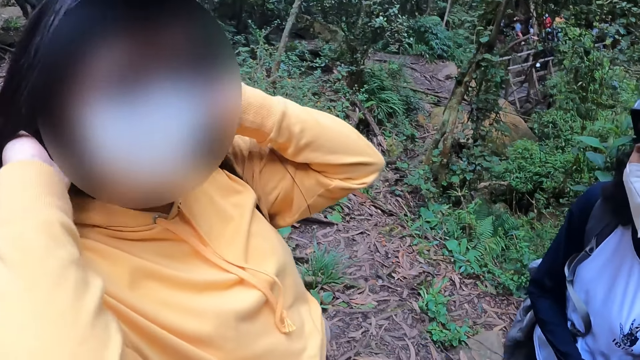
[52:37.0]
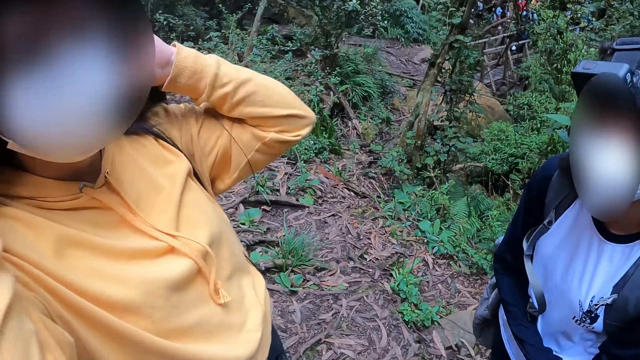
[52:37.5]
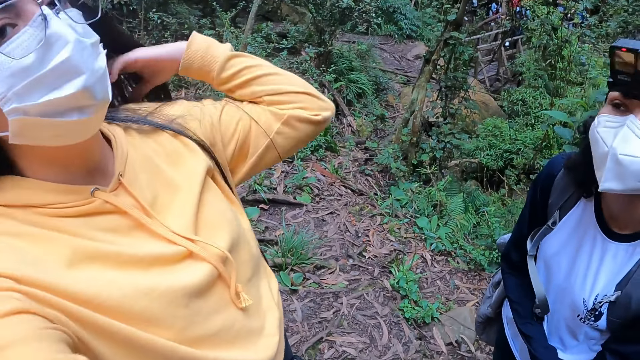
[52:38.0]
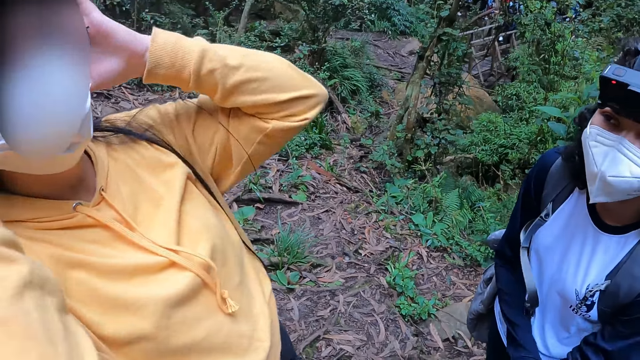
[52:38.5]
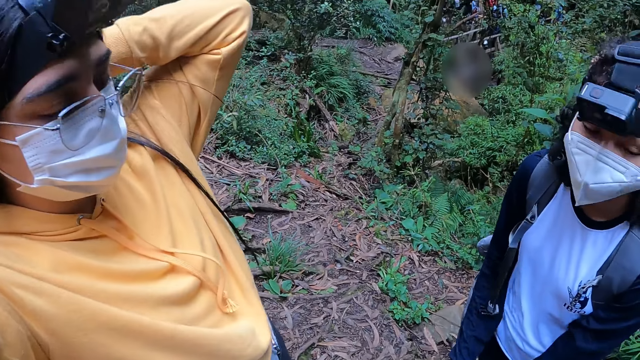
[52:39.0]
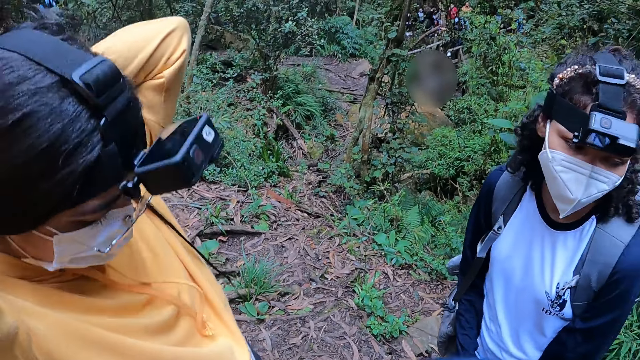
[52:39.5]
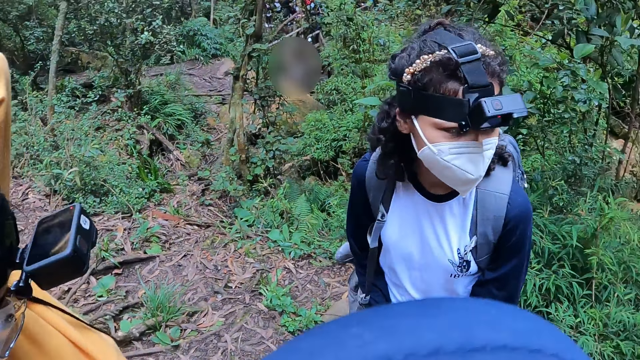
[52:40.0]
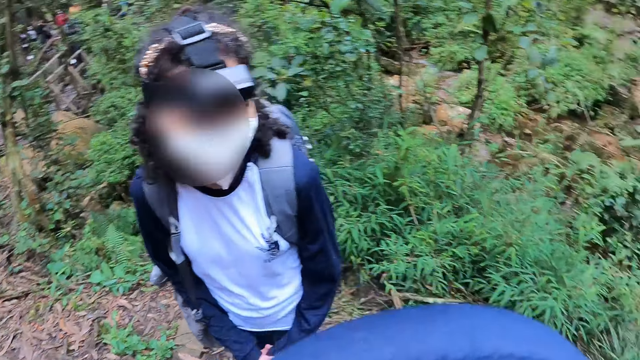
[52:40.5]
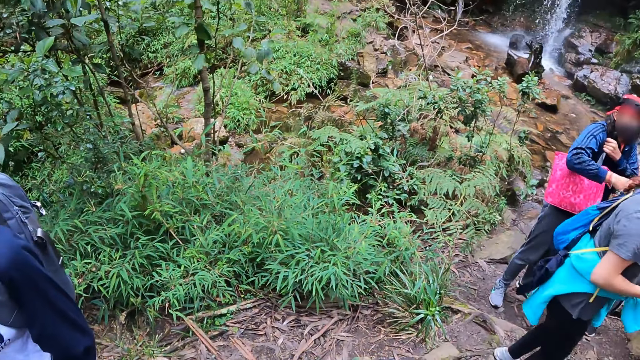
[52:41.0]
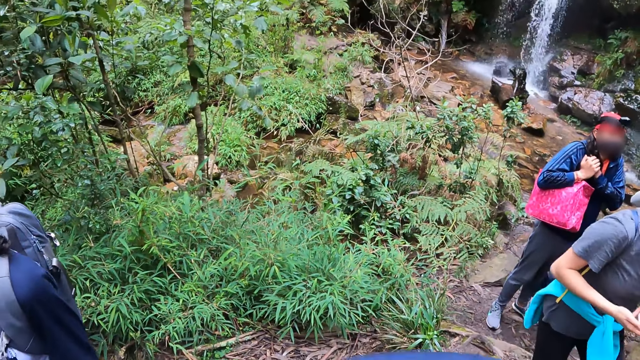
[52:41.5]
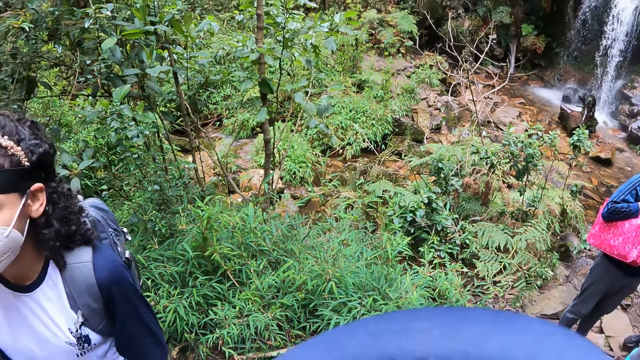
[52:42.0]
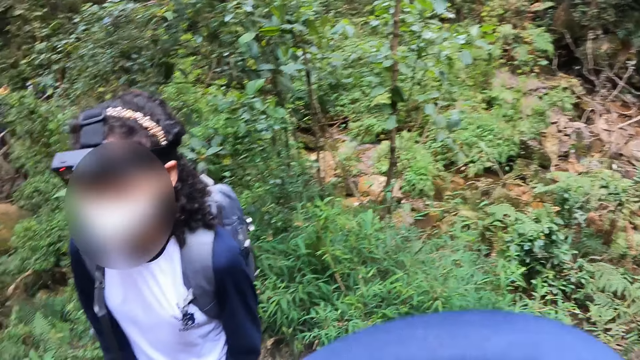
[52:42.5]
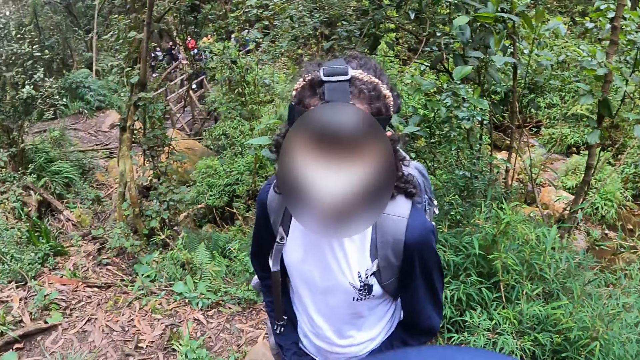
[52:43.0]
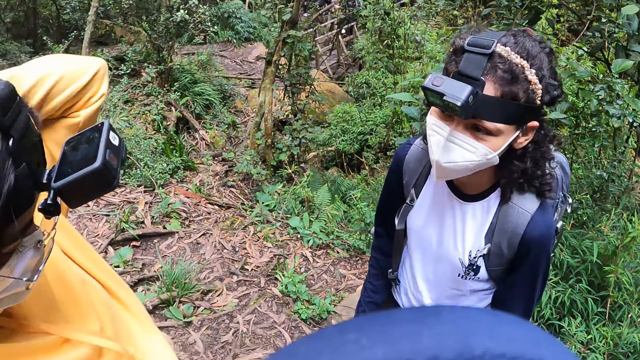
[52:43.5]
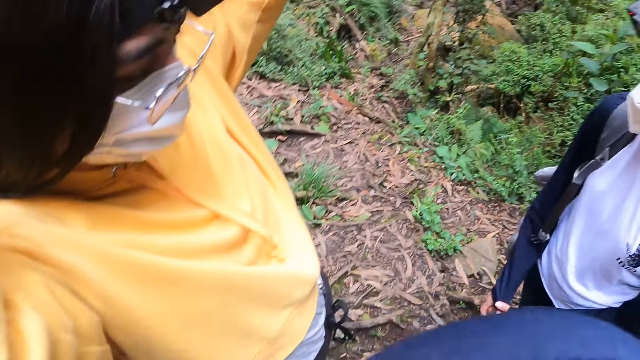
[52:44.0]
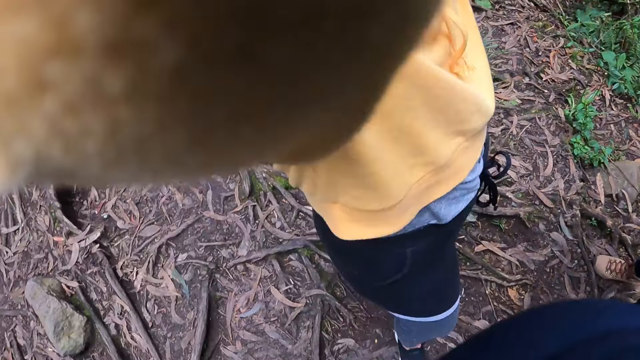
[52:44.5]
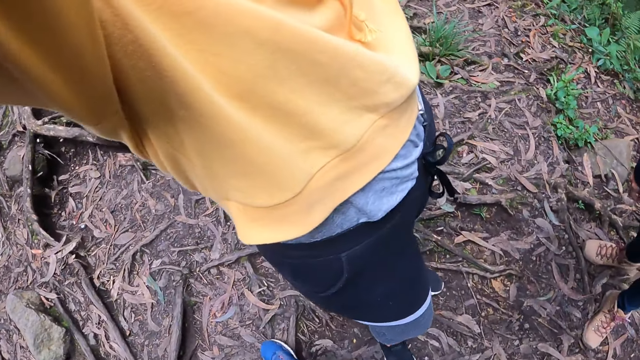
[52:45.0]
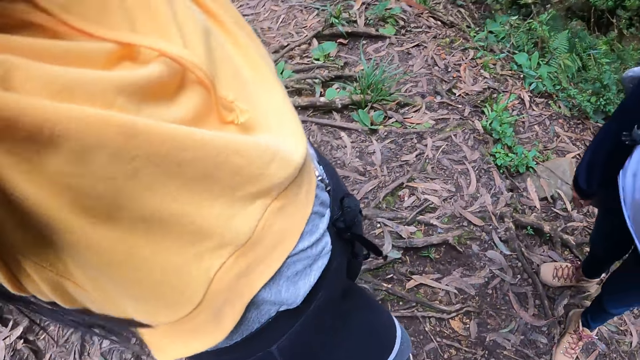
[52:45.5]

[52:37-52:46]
The woman packs her hair with the hair tie in her right hand. The camera wearer looks around.

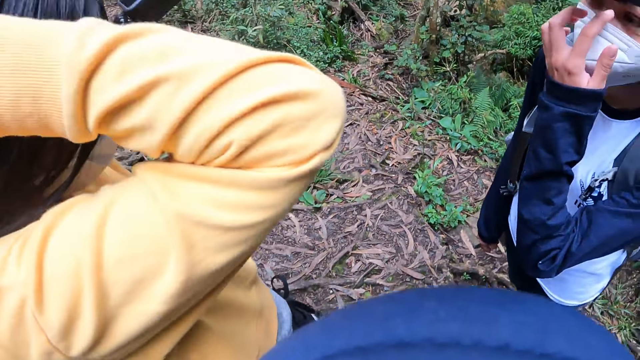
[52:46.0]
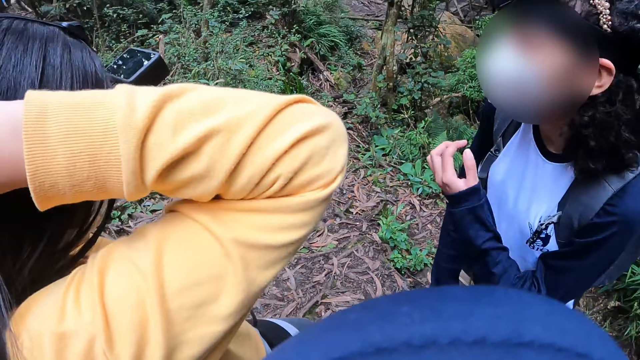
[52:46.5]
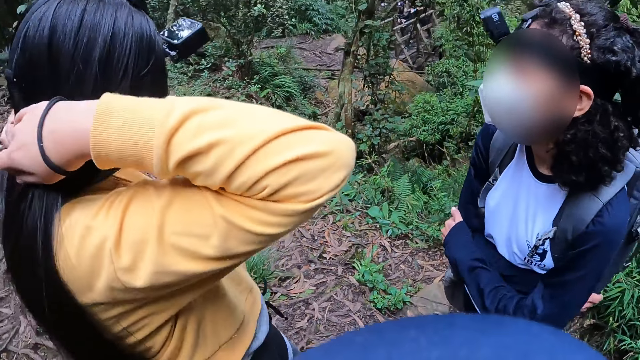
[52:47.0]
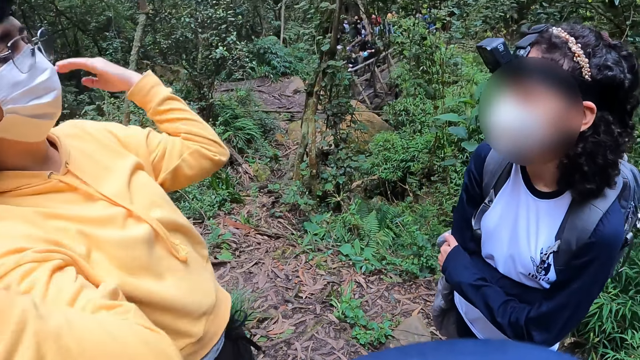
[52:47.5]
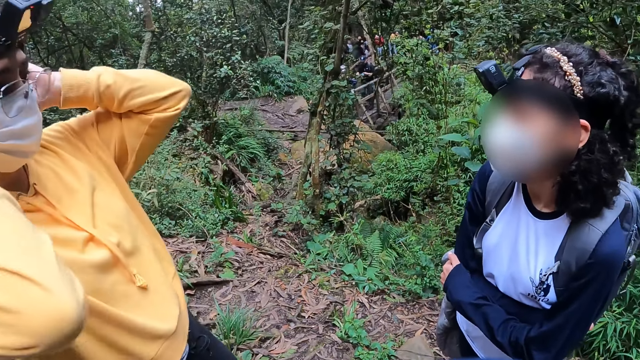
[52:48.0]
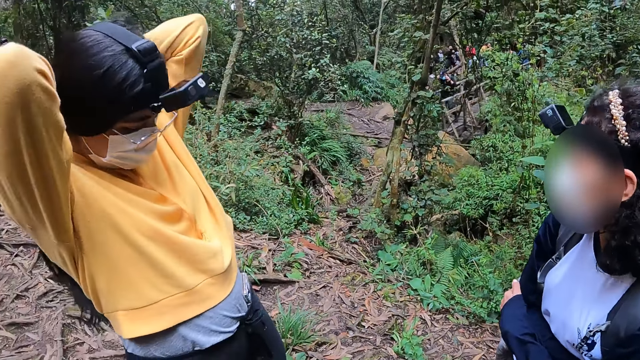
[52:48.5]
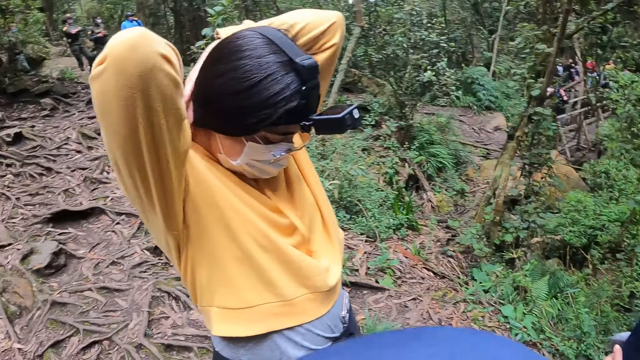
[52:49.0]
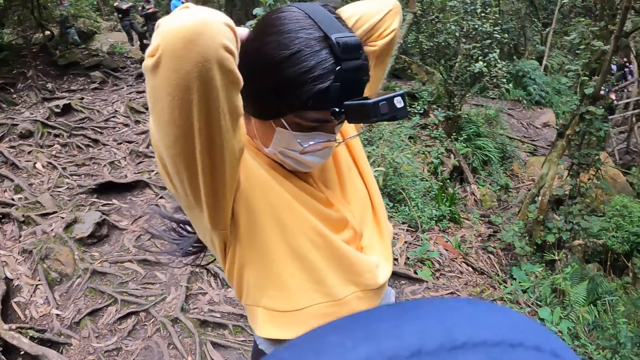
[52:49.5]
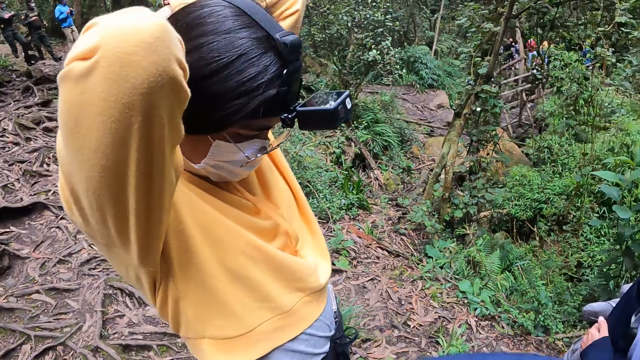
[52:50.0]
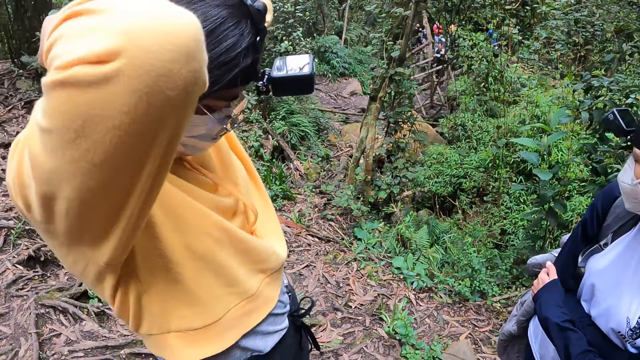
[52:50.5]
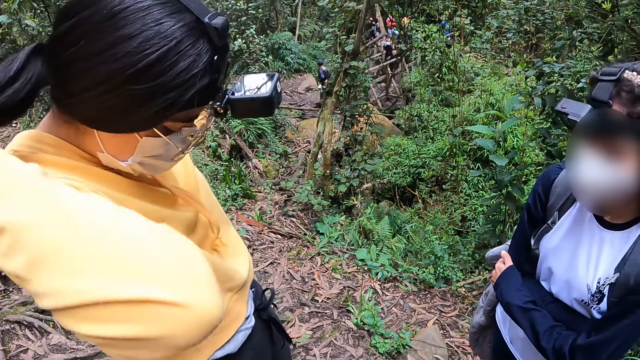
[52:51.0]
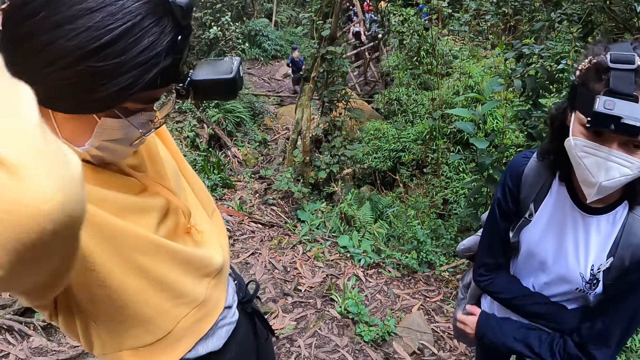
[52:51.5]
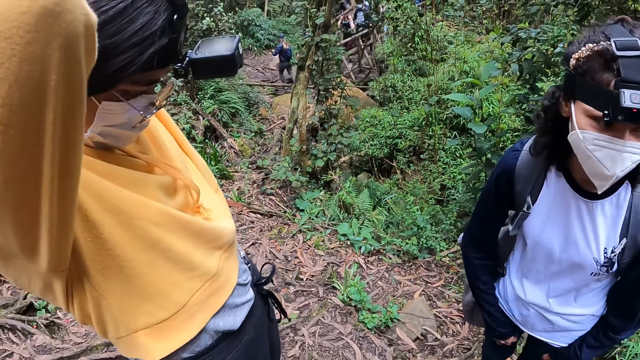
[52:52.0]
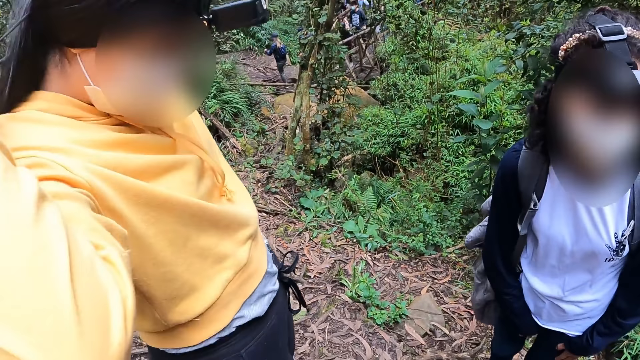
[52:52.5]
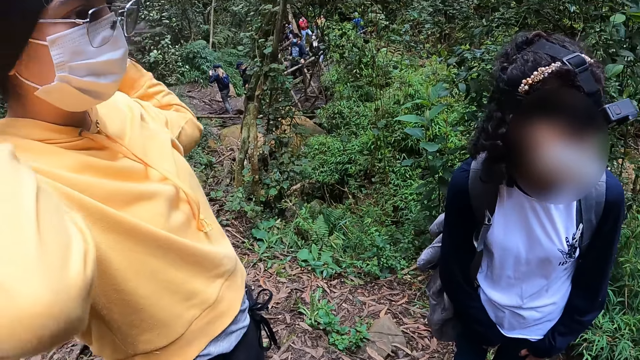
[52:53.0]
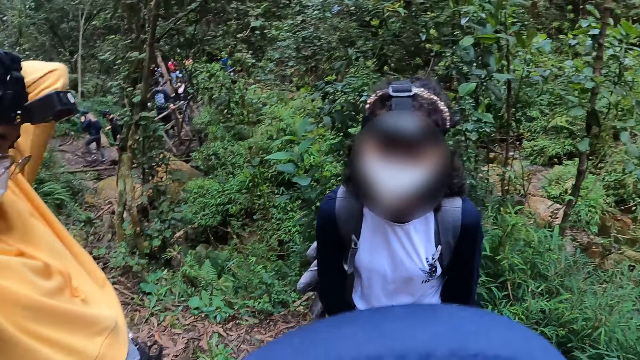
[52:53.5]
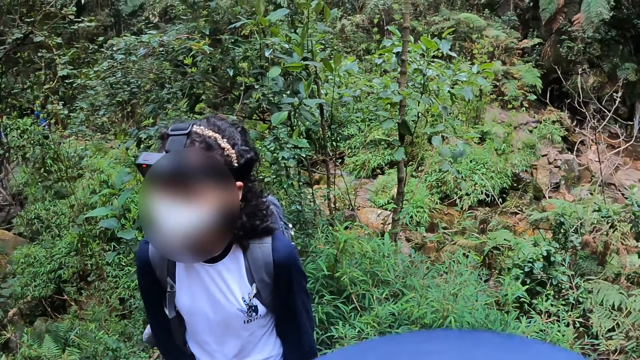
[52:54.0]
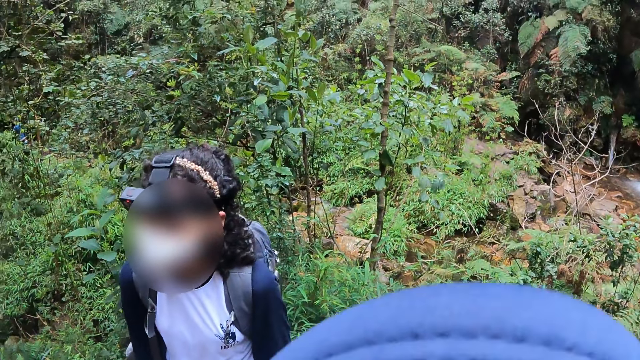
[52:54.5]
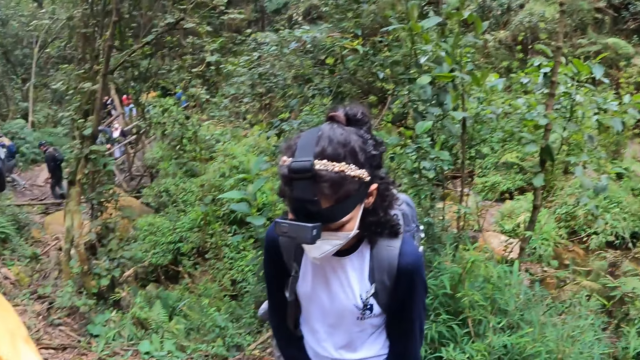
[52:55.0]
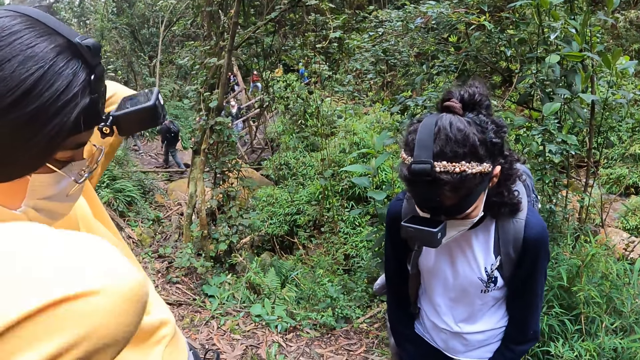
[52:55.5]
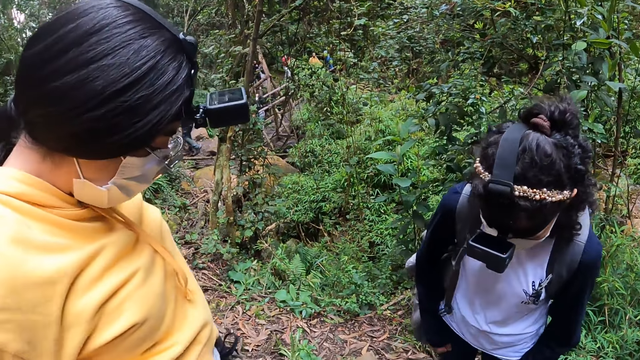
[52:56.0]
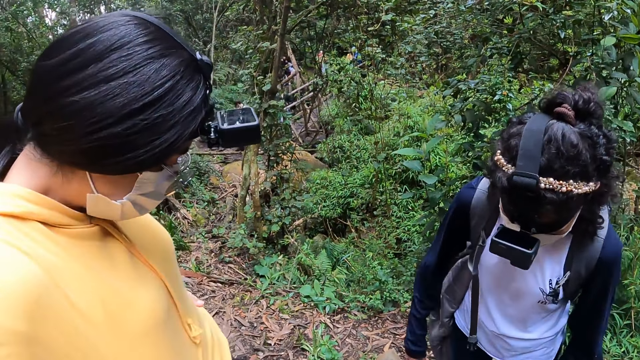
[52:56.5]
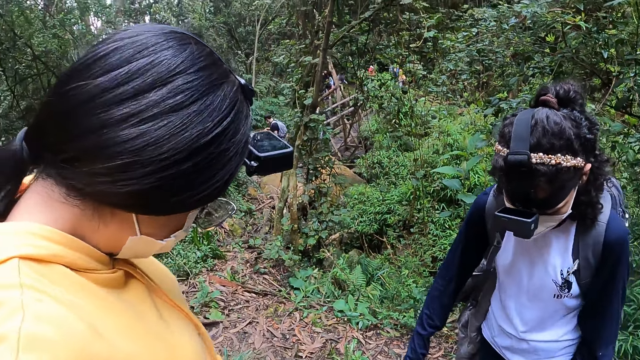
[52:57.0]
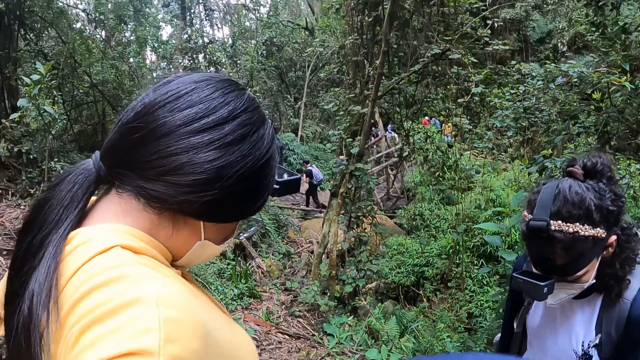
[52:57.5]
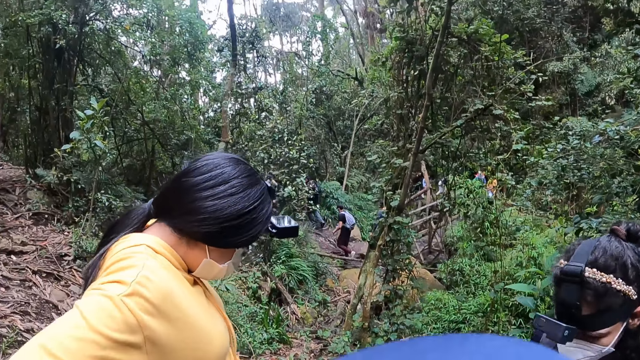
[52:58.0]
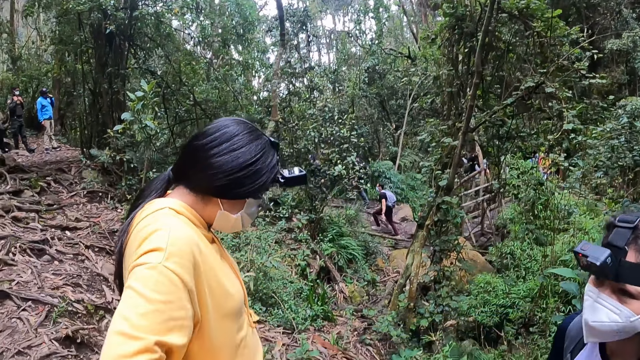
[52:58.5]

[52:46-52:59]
A woman ties the hair. The woman adjusts a hoodie on her body with both hands. The camera wearer looks around.
